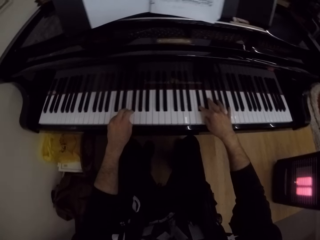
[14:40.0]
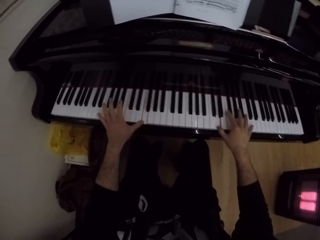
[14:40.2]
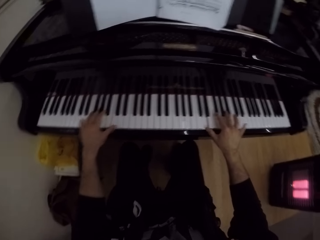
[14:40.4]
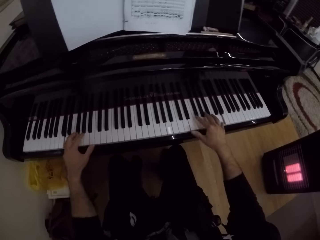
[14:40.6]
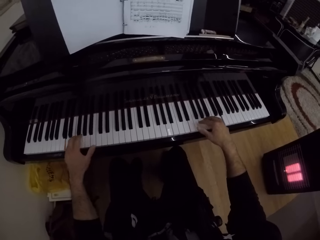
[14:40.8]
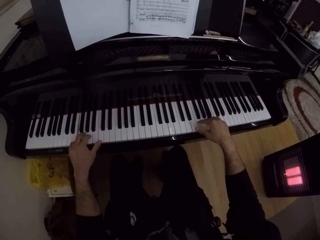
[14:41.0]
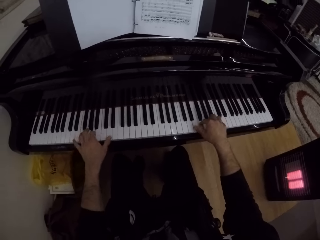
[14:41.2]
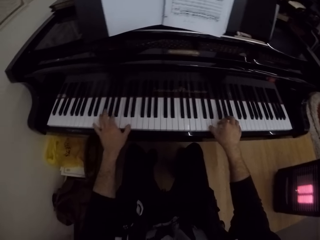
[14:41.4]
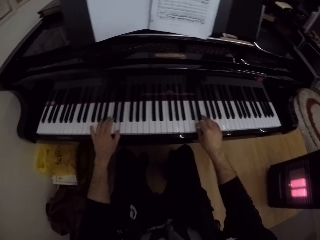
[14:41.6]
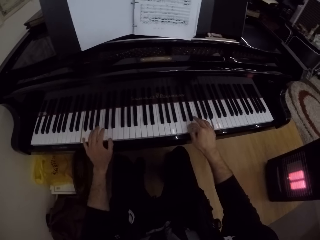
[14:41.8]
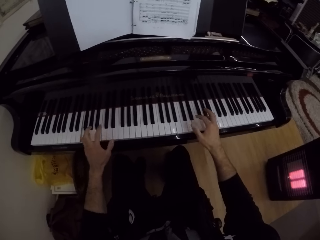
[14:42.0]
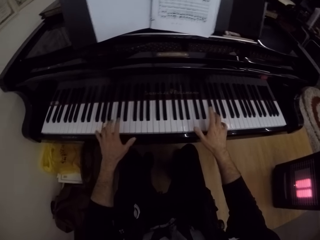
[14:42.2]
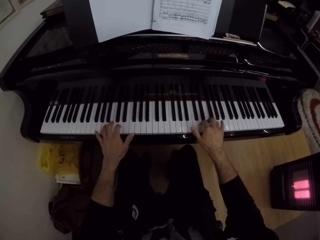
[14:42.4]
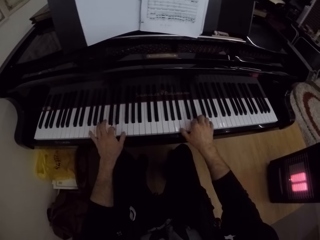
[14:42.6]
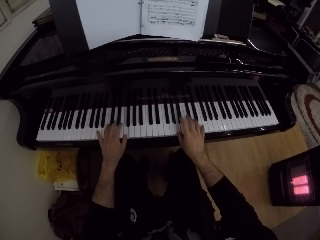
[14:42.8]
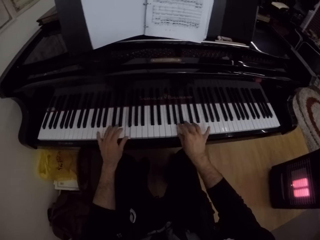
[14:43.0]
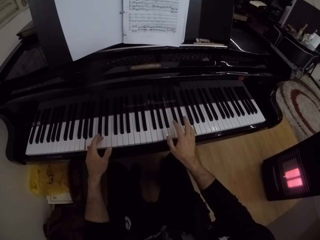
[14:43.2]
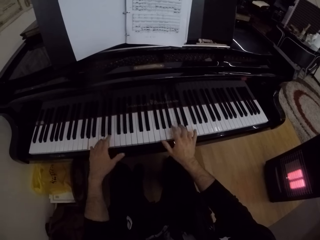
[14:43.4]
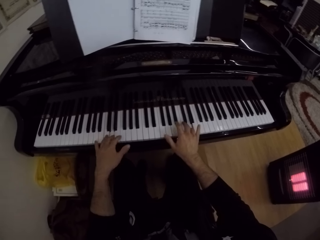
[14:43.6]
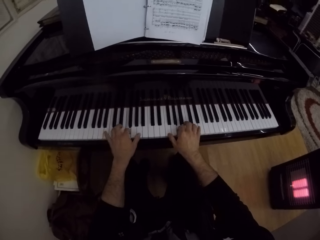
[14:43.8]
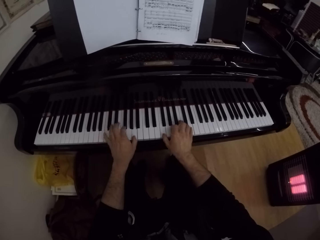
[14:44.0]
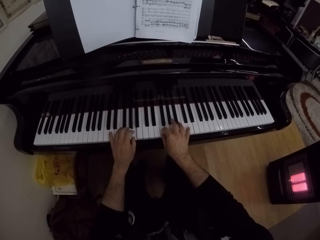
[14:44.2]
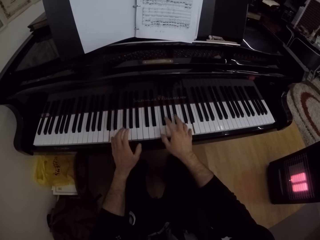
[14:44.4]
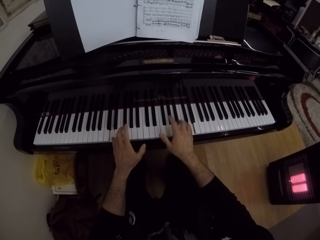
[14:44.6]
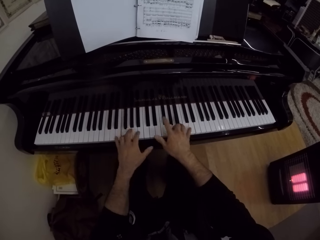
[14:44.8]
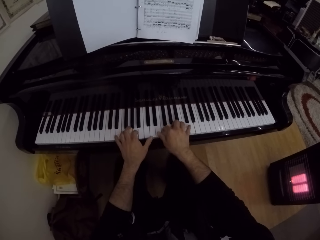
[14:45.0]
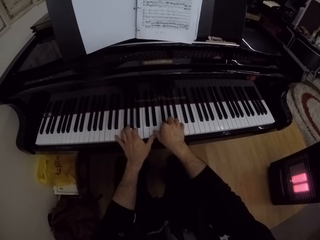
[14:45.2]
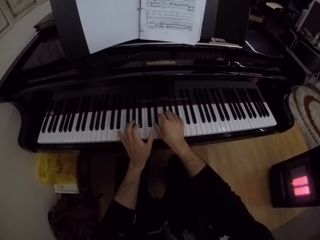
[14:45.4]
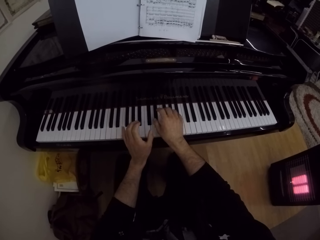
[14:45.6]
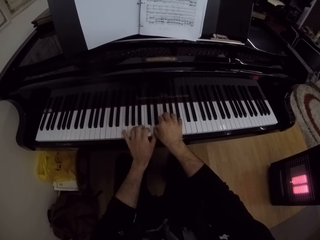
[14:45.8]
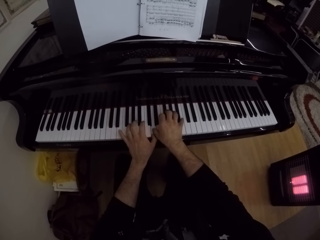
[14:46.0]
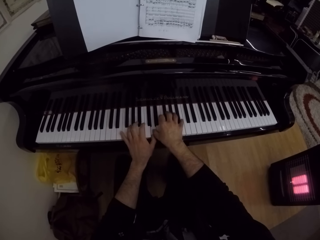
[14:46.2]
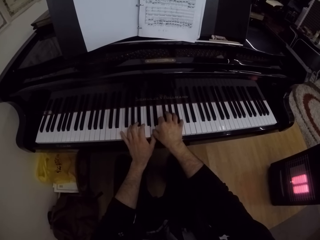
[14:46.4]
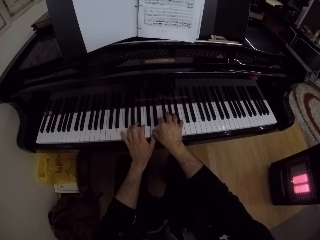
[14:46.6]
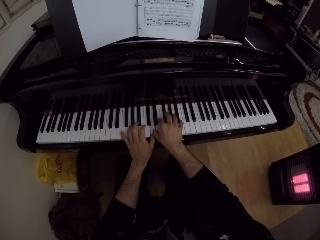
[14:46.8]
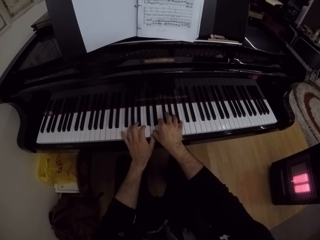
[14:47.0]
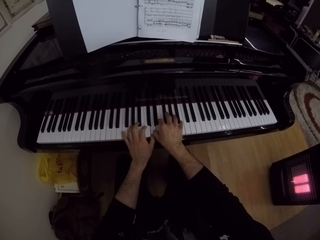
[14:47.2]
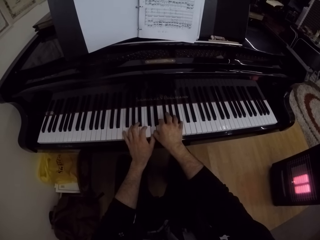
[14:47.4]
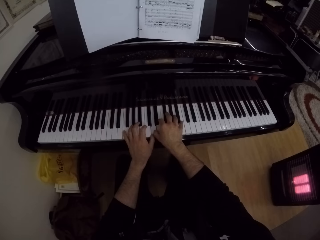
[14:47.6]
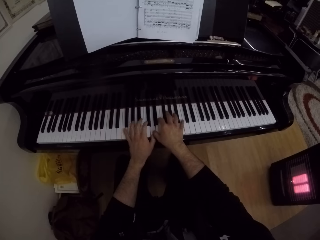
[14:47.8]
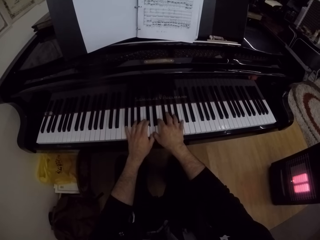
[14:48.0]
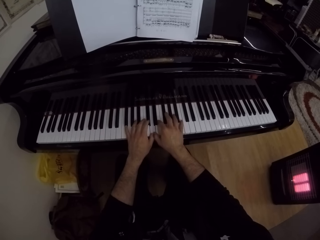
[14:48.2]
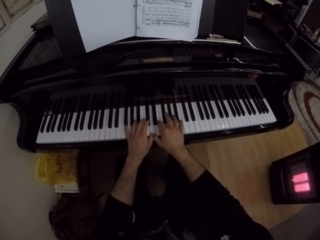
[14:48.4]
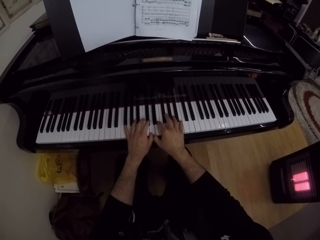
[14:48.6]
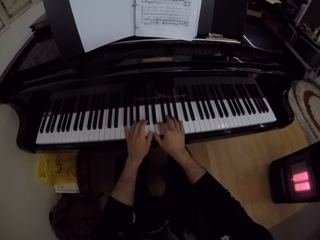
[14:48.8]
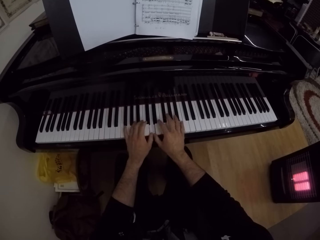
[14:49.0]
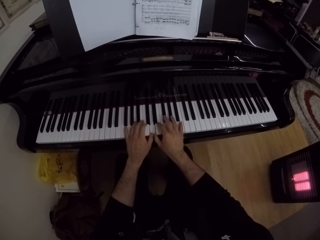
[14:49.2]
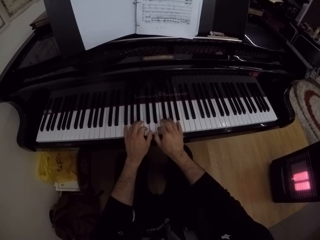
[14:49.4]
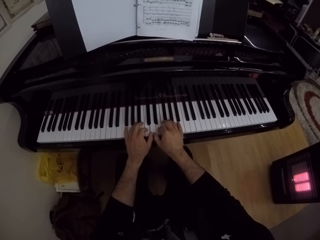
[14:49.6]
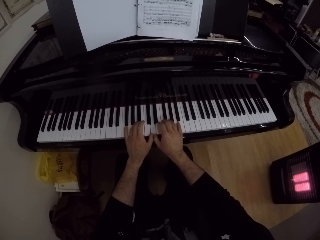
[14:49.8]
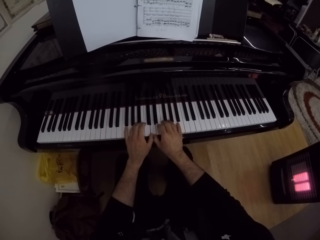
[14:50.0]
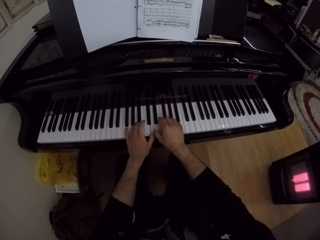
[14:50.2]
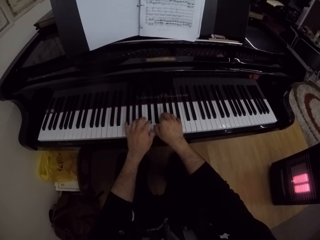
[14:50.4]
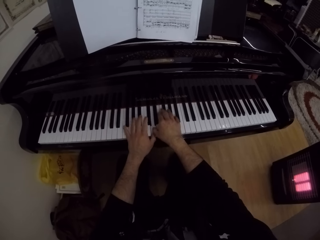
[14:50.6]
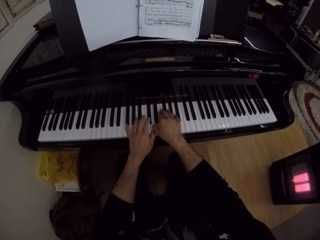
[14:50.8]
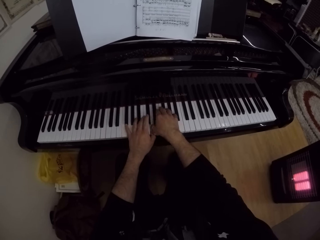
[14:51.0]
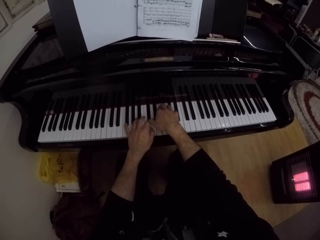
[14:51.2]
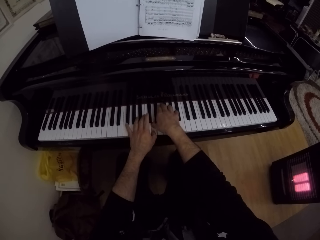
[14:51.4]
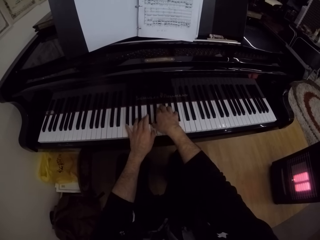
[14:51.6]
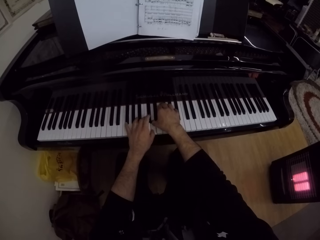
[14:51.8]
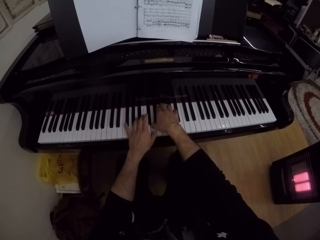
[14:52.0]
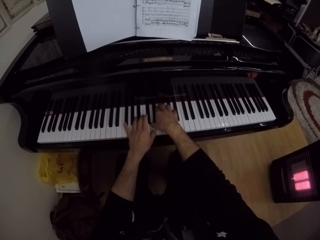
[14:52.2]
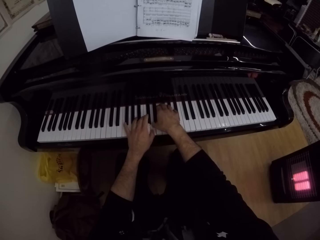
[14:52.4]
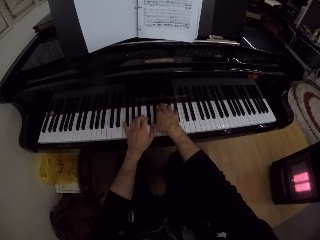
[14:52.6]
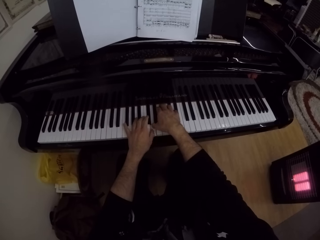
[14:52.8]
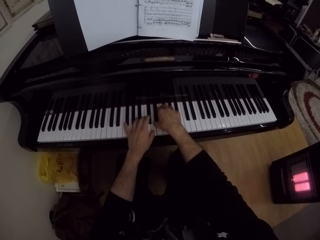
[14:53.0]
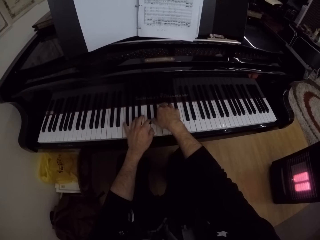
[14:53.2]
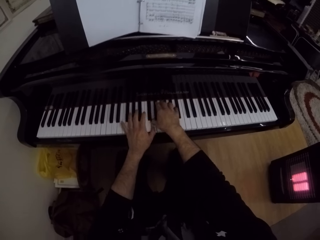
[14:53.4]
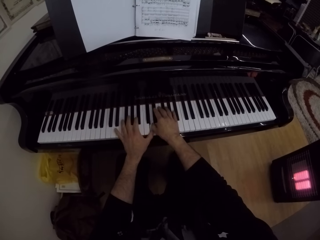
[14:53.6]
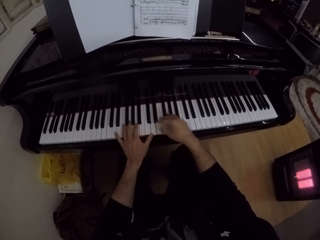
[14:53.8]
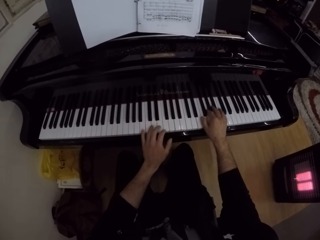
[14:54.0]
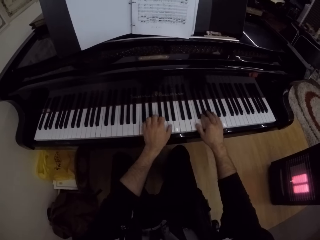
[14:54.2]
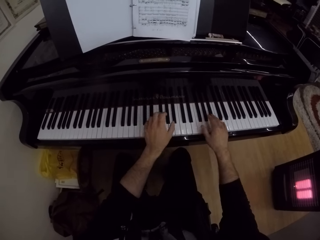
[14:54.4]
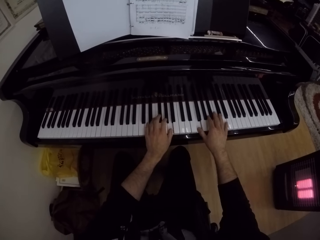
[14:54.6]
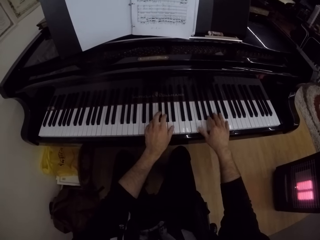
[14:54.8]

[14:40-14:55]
The camera wearer presses the keyboard with both hands. They hold the keyboard with both hands. They play the keyboard with both hands.

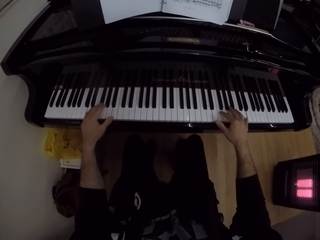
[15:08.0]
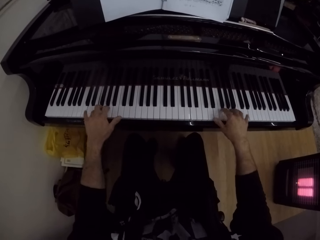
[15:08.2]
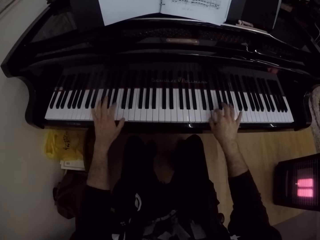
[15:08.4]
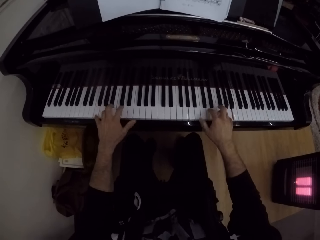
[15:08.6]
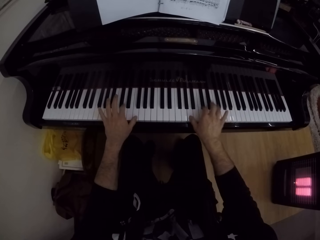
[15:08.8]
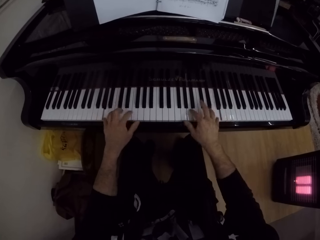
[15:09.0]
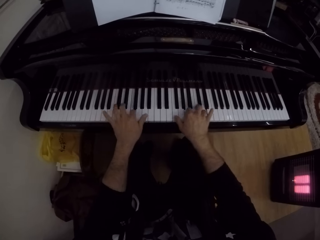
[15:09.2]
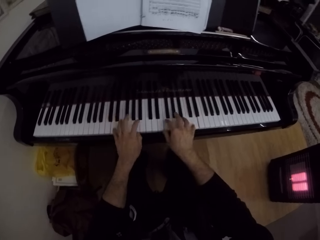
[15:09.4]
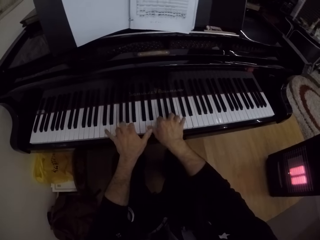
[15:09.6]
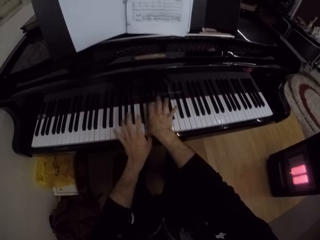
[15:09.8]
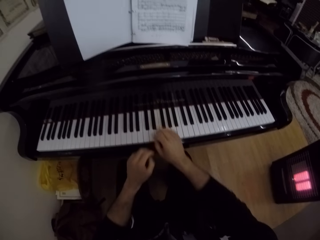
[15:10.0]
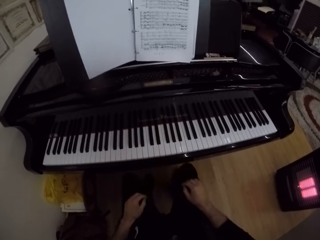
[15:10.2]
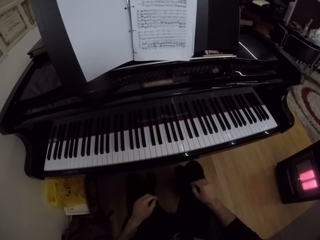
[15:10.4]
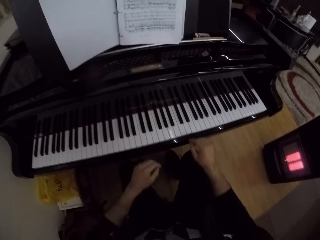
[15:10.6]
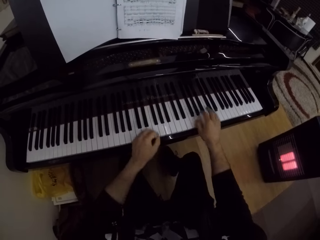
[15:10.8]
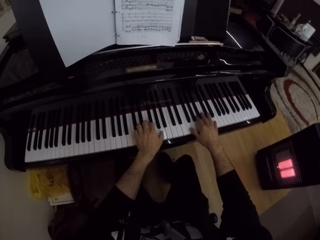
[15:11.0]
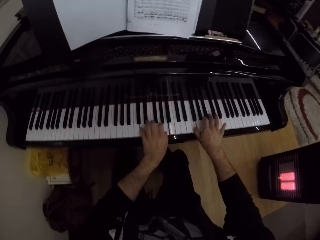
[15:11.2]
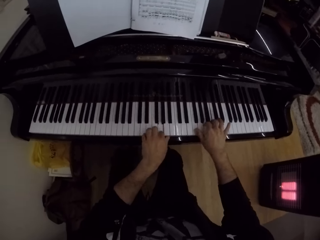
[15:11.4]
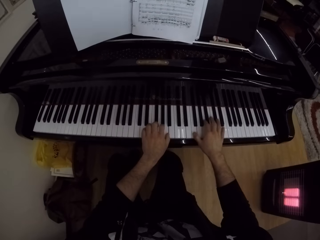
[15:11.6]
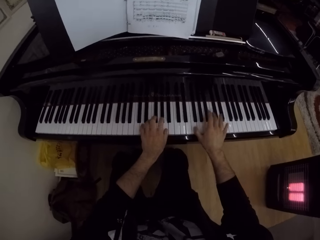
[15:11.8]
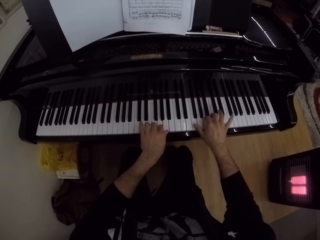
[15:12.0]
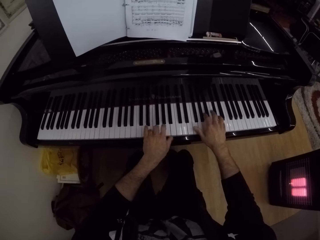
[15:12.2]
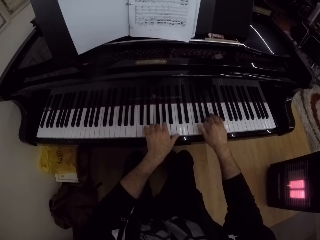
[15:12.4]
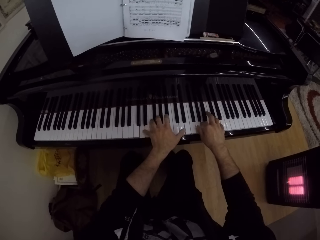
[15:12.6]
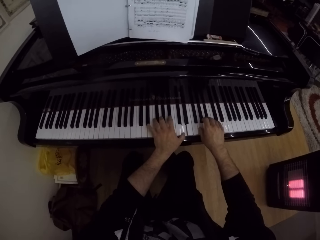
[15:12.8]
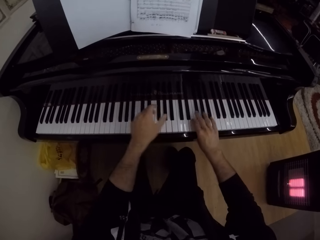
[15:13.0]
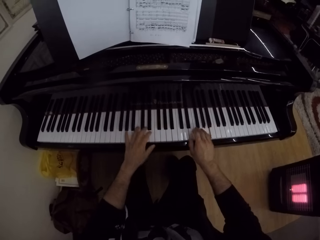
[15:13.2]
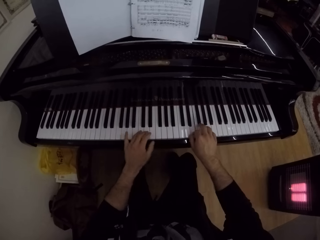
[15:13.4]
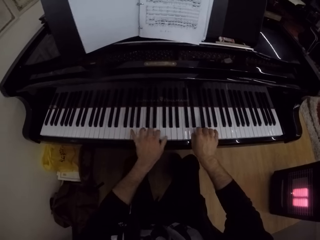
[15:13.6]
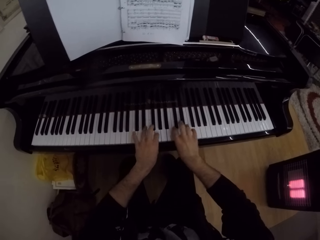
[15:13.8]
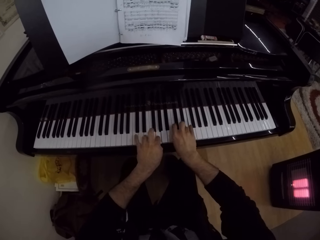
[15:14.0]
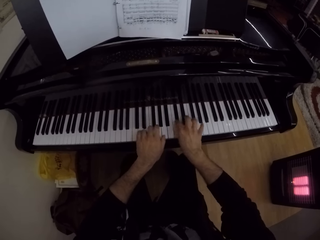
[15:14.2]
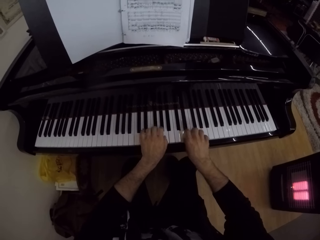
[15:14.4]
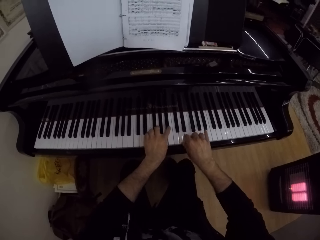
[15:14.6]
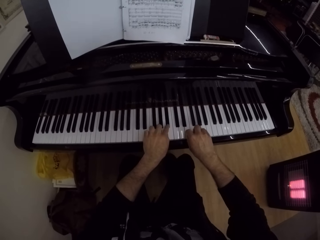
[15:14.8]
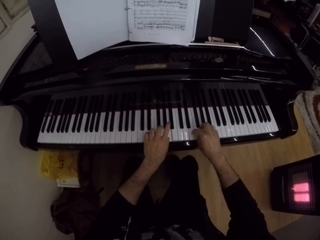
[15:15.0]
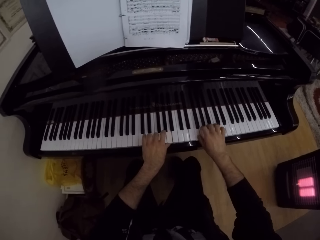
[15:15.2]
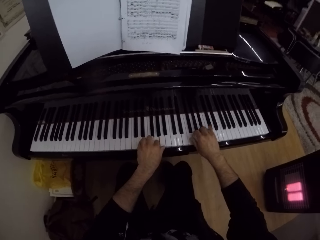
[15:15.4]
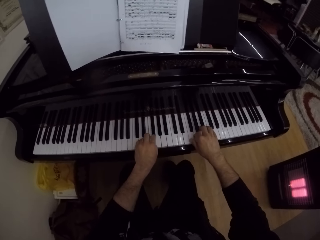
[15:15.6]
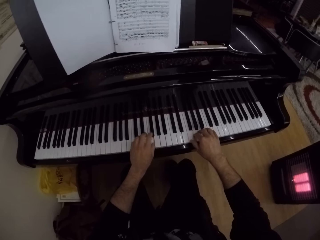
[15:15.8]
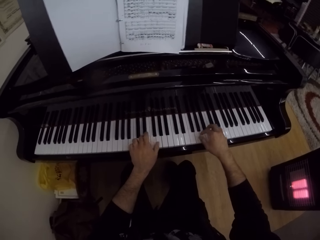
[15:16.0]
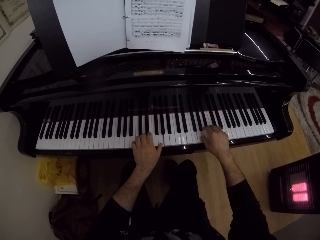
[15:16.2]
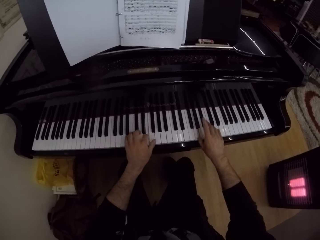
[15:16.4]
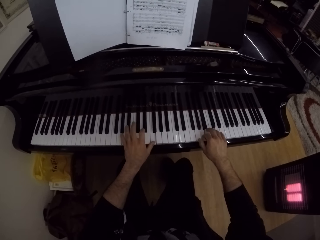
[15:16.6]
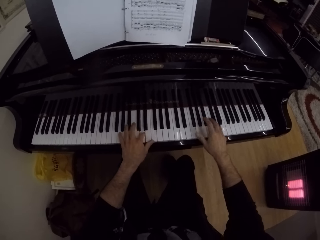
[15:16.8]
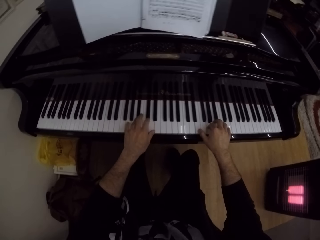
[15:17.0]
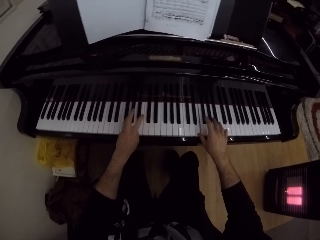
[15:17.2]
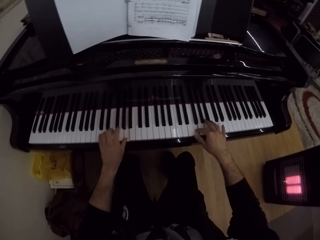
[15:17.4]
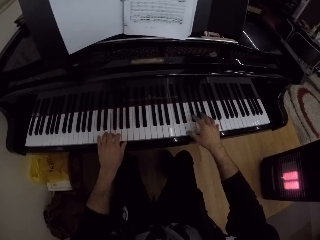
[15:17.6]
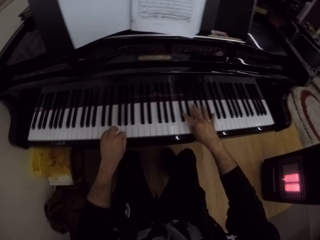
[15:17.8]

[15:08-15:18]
The camera wearer removes his right hand from the piano. He plays the piano with both hands. He moves both hands.
